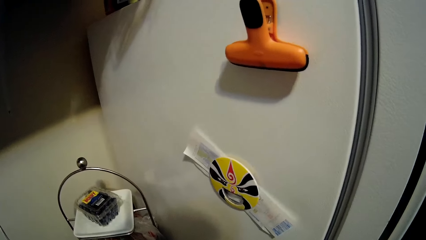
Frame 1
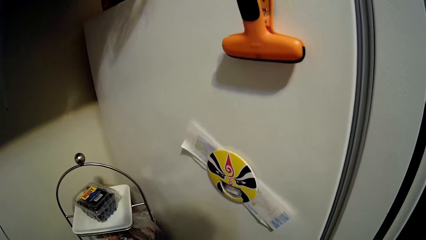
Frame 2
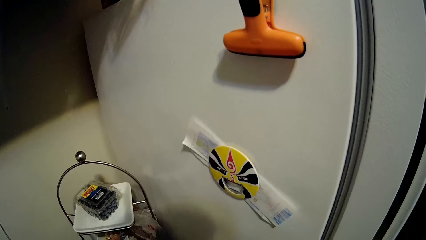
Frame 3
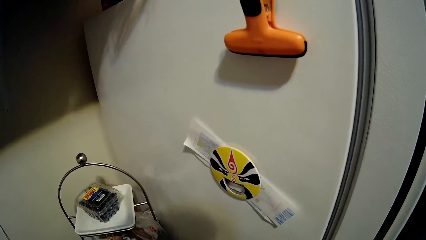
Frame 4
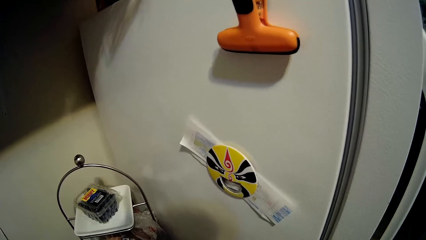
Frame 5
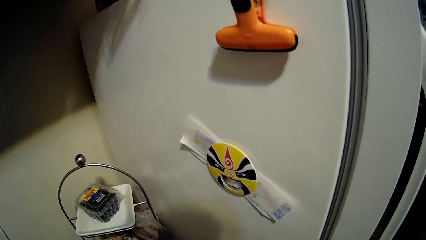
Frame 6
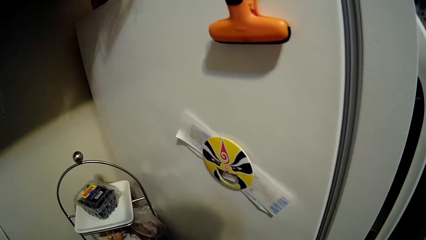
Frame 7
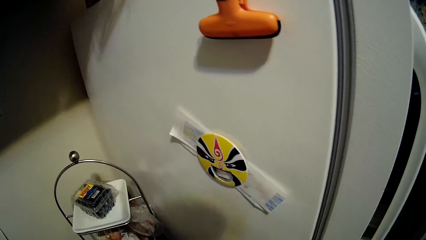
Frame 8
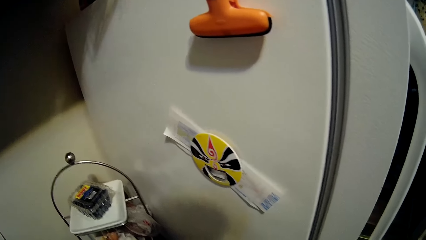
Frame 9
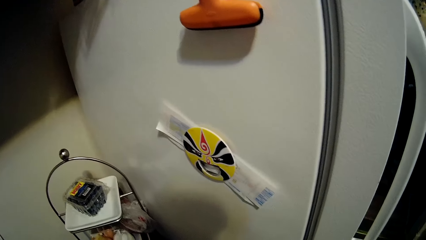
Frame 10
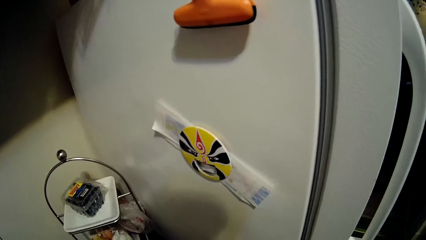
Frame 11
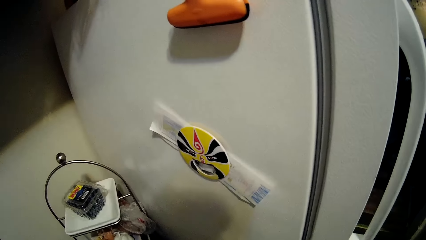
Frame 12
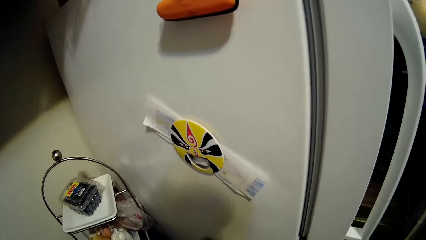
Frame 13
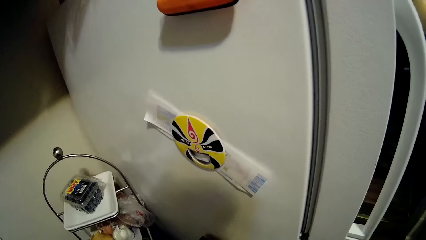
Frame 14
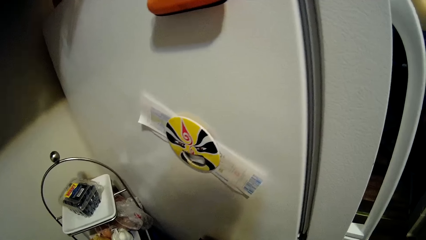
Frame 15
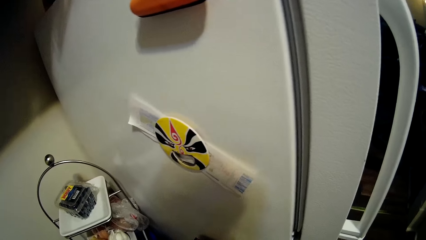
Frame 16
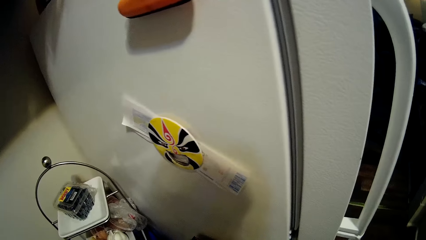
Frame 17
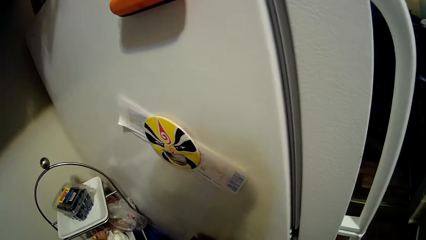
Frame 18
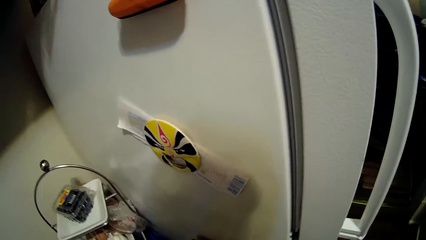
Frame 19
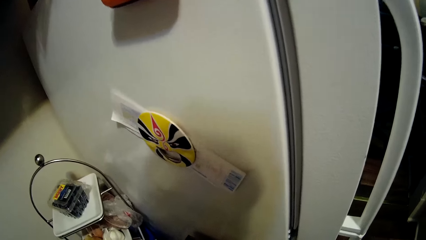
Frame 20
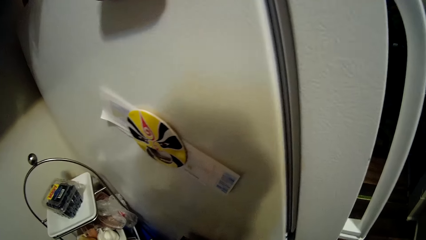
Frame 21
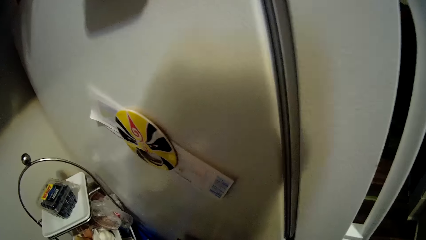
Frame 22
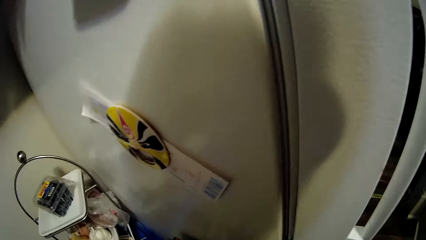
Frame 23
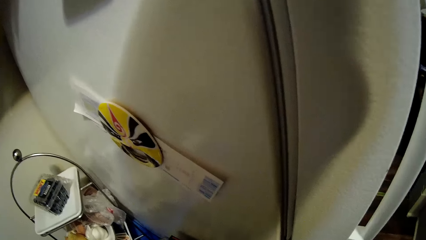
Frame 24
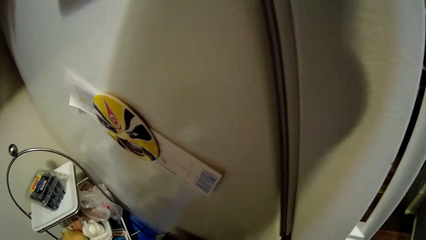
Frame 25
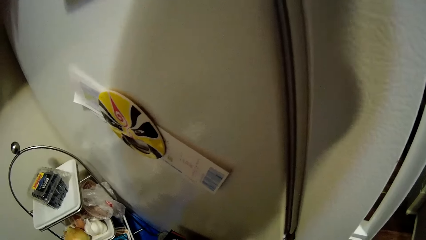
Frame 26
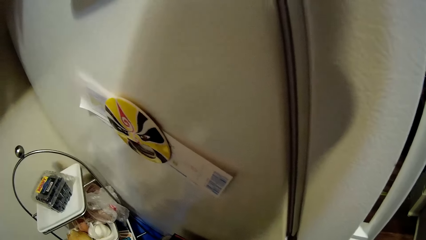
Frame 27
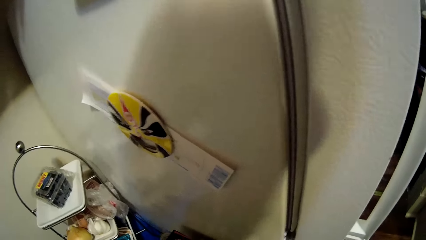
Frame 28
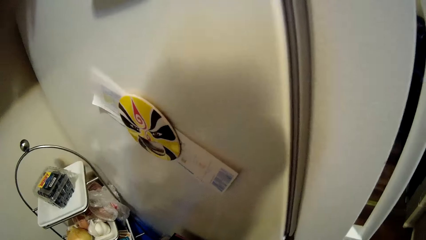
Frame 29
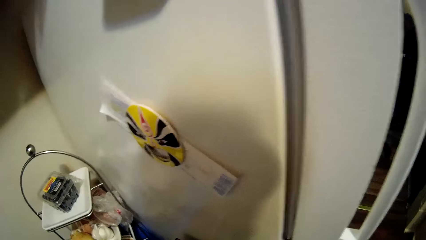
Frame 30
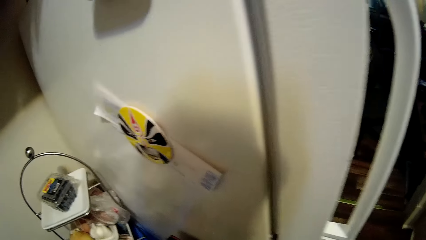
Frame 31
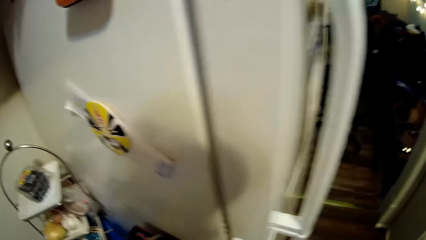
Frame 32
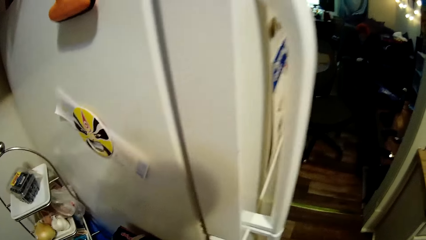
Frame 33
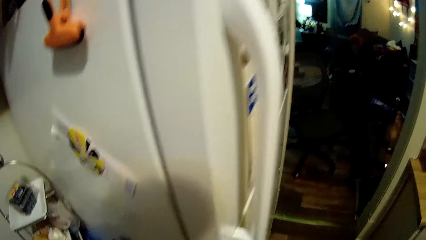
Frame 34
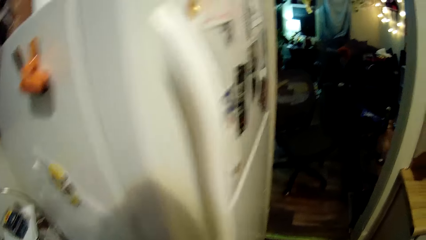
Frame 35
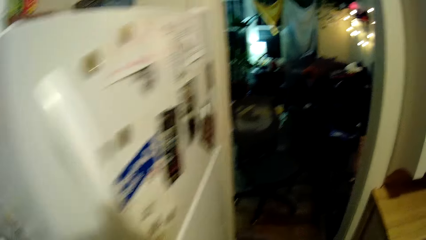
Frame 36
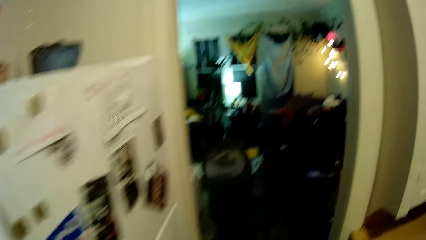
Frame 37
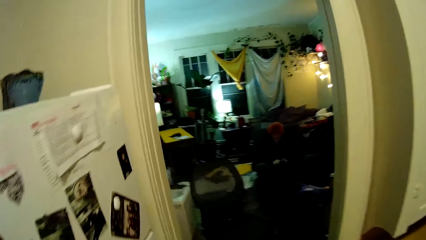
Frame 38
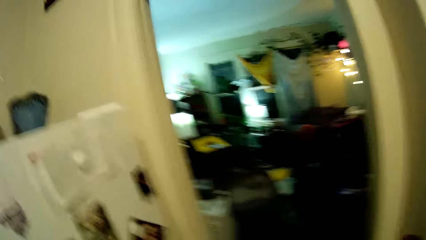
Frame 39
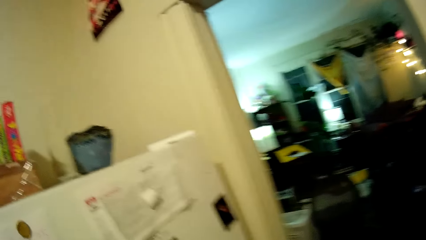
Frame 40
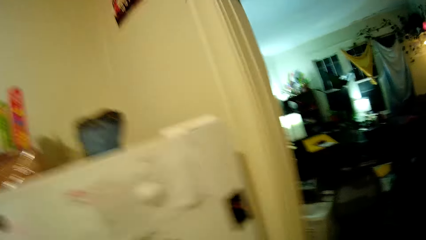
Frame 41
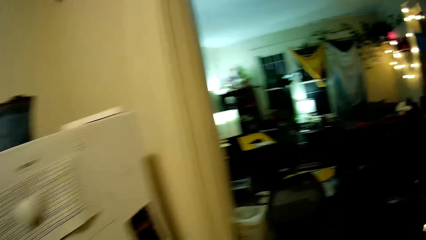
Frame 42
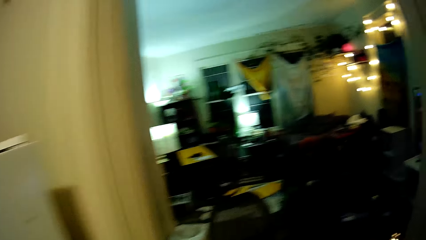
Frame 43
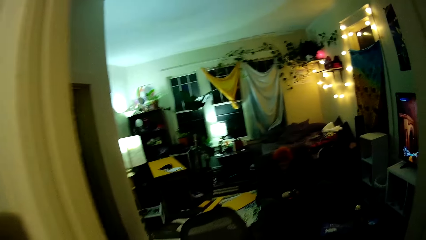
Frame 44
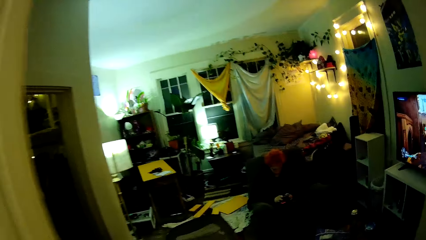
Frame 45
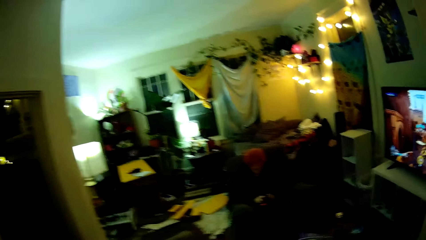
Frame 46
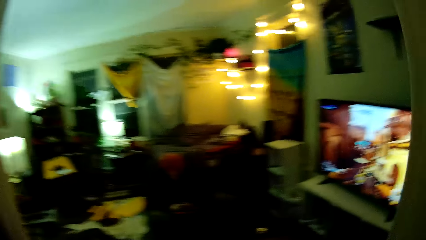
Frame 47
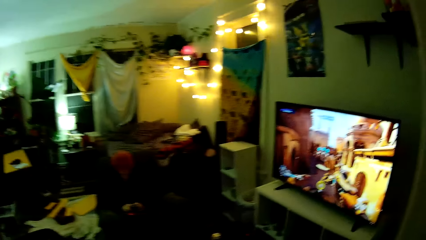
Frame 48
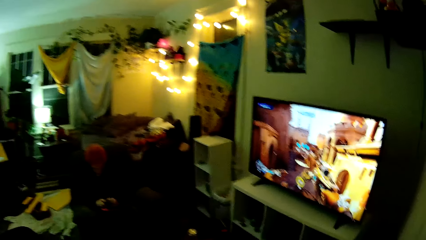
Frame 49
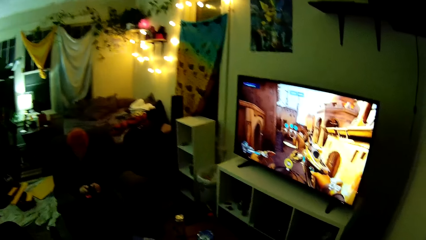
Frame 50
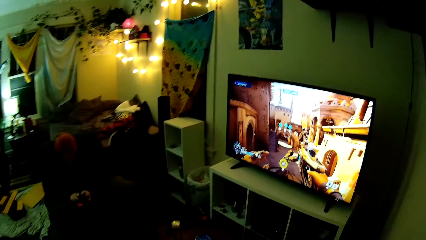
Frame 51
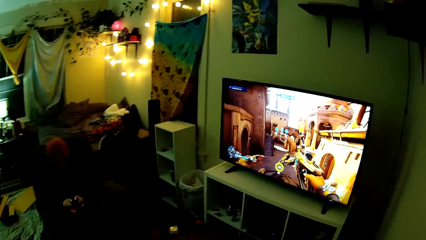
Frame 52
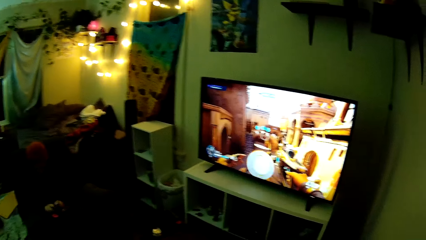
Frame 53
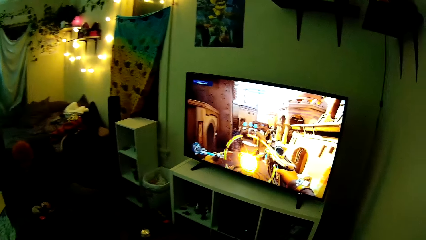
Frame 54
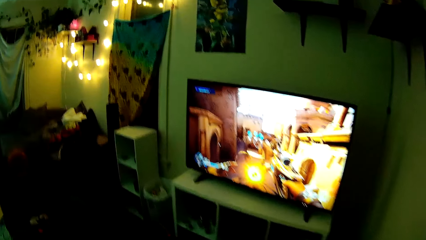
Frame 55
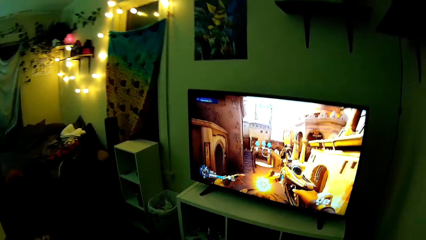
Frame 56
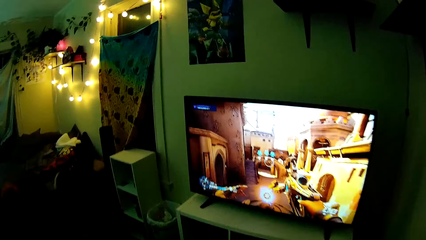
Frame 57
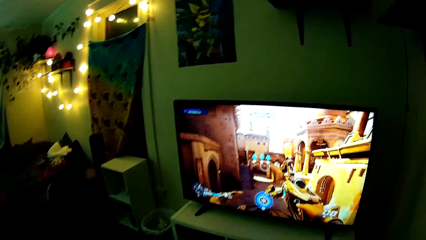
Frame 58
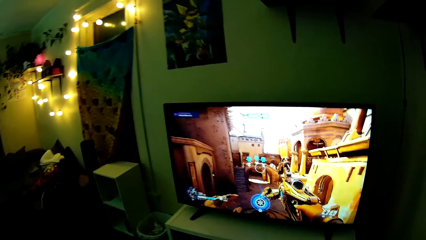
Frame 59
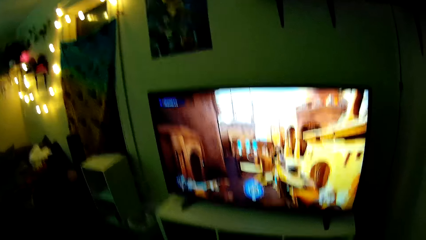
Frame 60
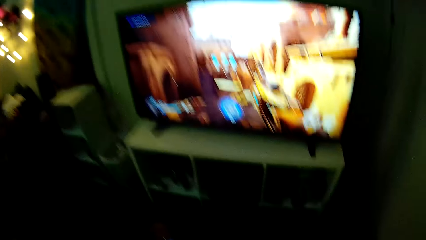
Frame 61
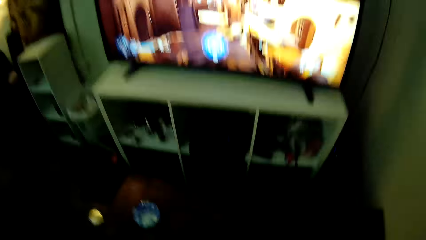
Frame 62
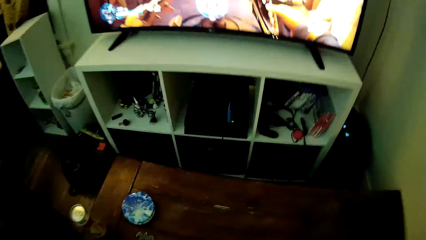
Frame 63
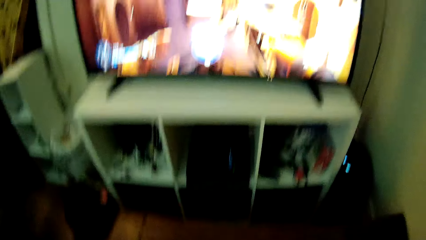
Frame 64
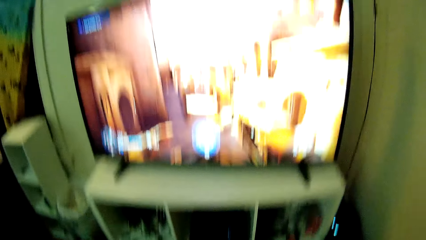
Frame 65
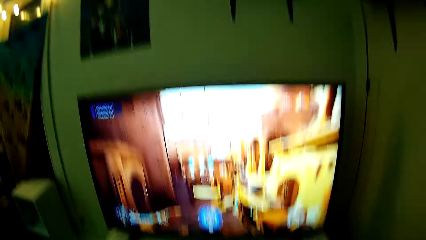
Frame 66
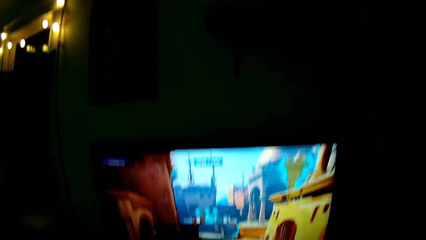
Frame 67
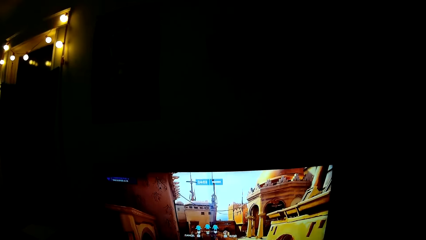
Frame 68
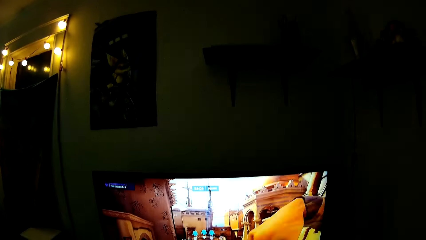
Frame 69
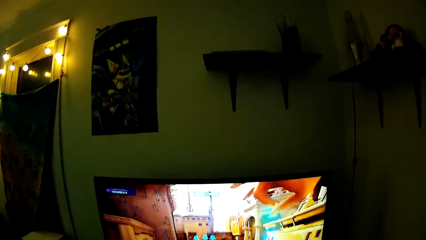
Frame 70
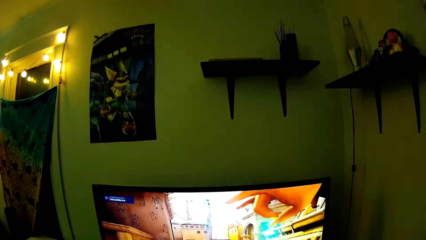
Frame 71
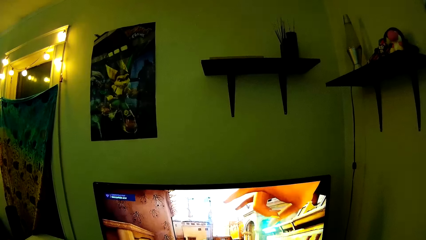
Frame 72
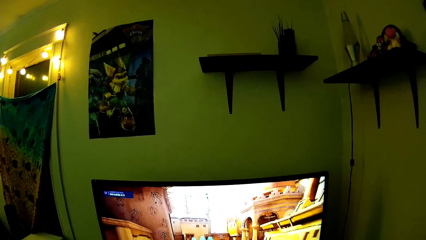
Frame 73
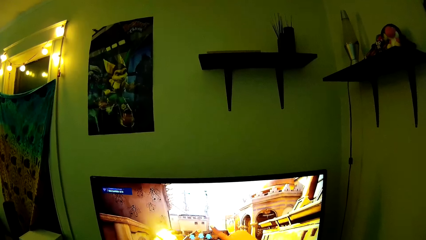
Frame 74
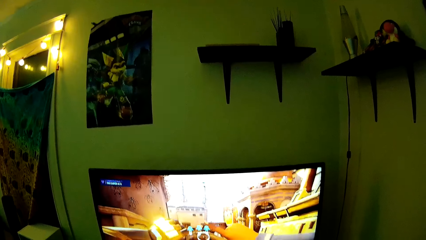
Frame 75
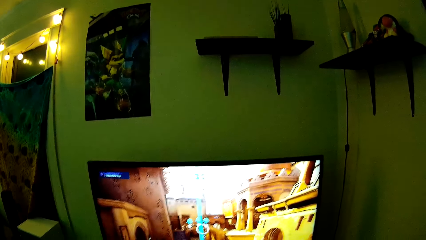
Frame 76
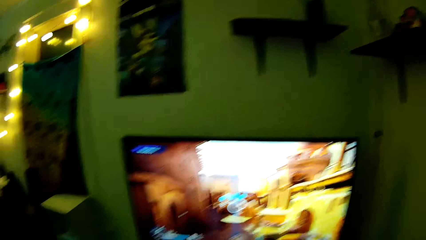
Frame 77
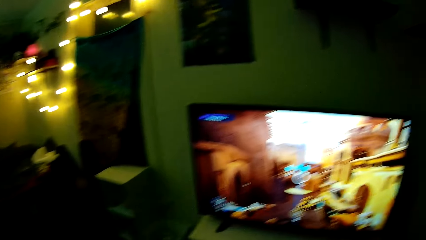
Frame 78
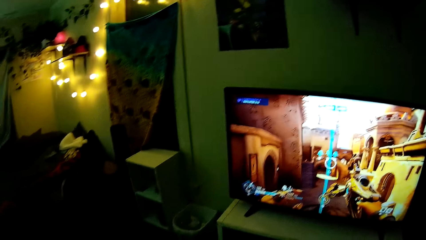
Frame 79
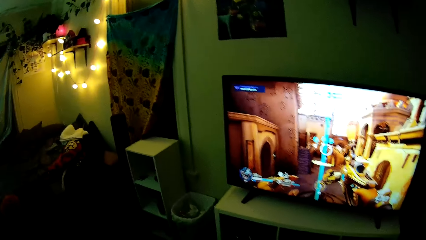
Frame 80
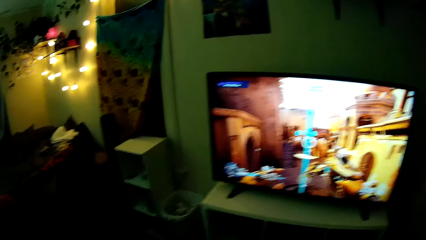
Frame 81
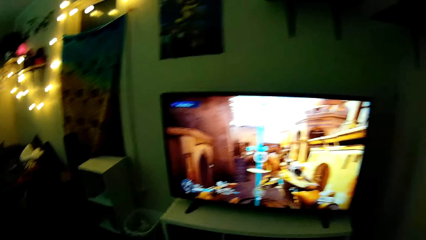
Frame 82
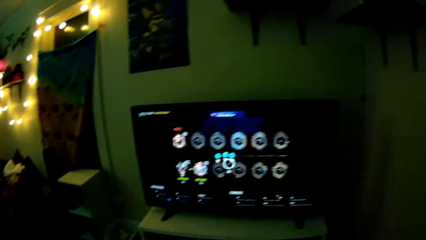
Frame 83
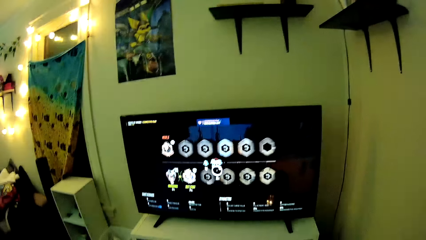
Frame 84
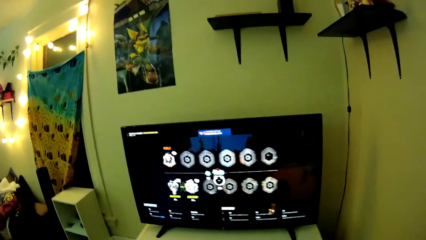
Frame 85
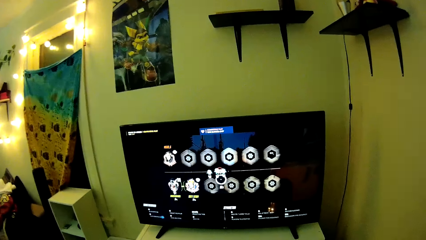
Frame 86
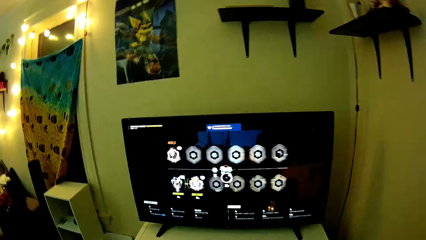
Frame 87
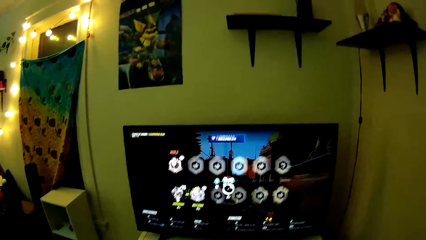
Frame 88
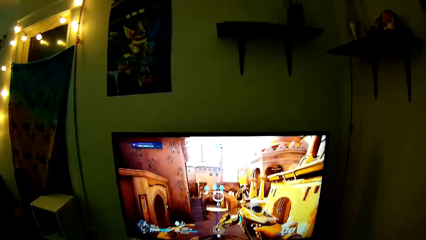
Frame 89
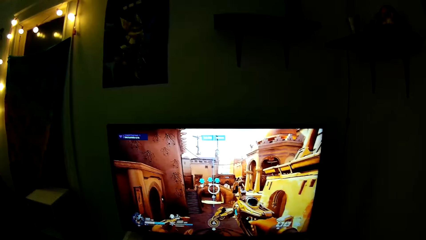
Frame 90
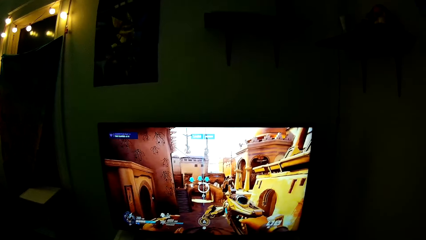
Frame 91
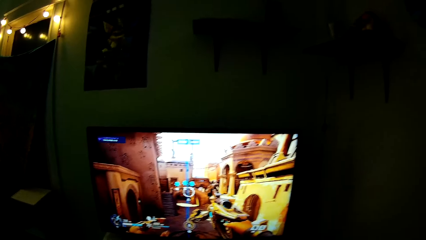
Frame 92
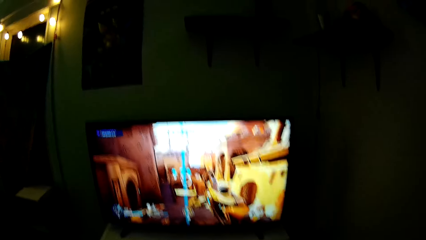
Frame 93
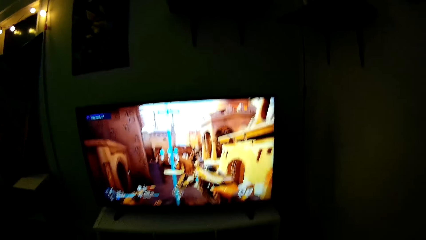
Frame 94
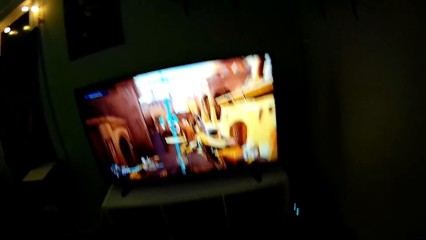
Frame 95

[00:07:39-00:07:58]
The camera wearer looks at the fridge. They walk to the sitting room. They sit down. They operate the television. They look around.
